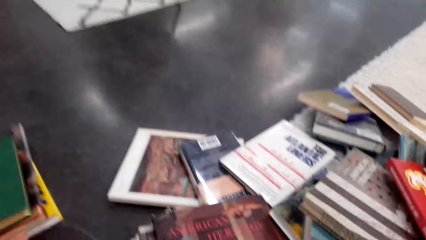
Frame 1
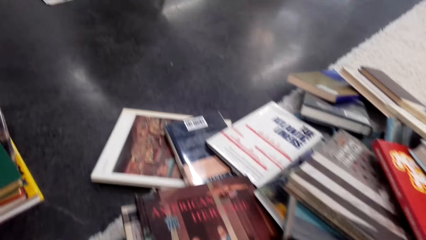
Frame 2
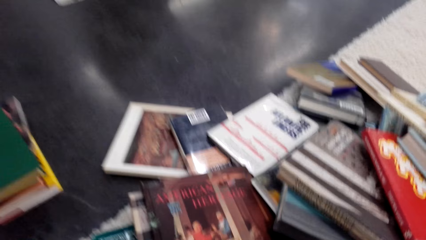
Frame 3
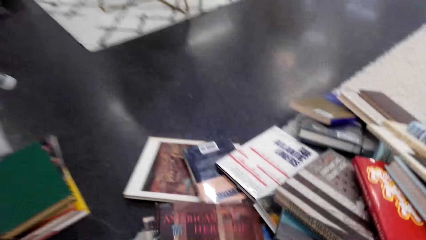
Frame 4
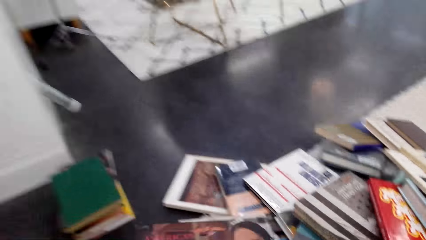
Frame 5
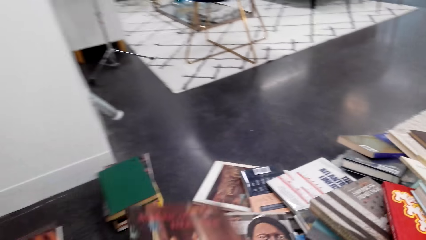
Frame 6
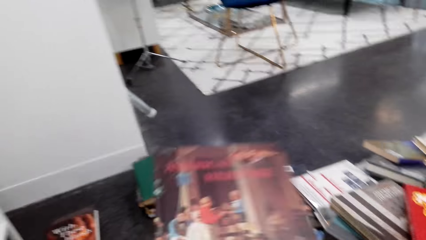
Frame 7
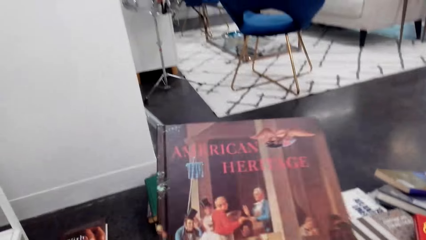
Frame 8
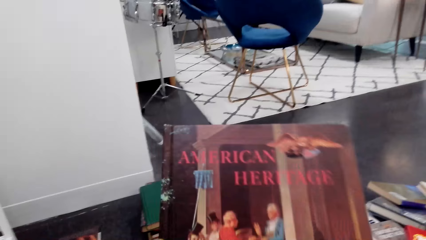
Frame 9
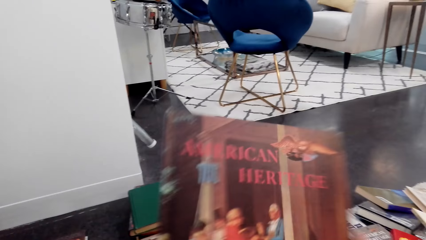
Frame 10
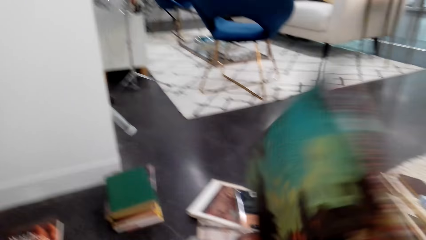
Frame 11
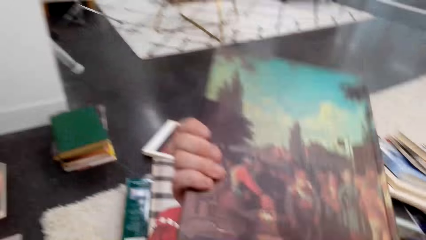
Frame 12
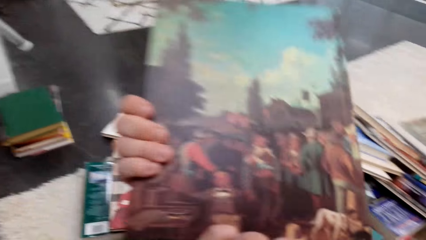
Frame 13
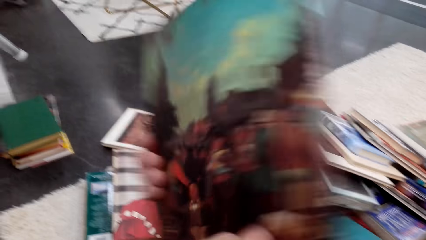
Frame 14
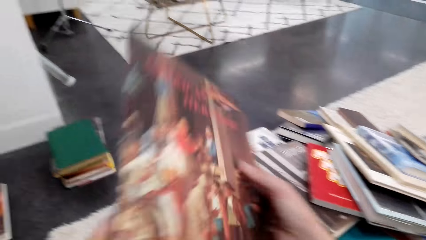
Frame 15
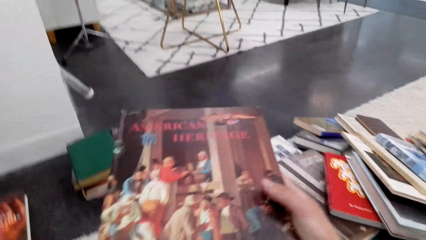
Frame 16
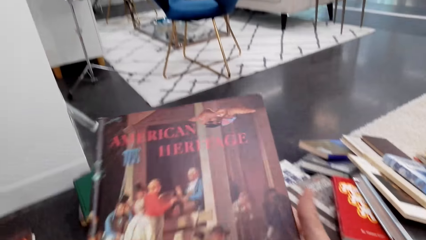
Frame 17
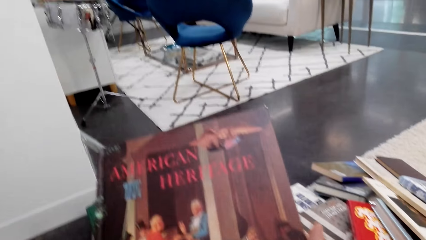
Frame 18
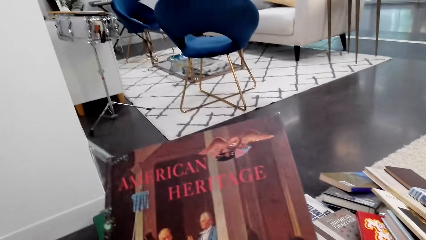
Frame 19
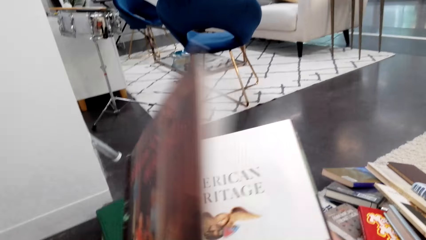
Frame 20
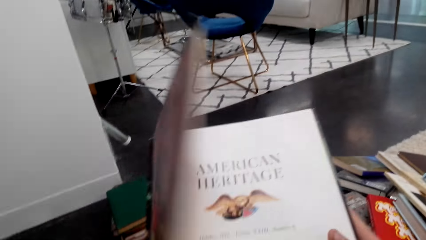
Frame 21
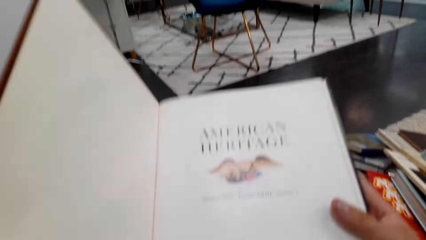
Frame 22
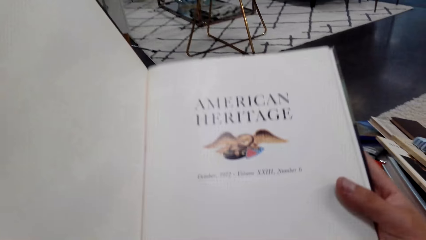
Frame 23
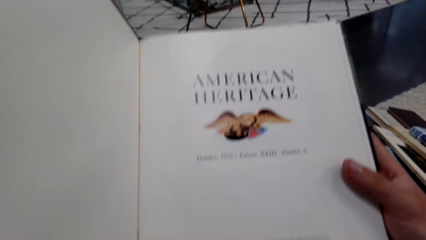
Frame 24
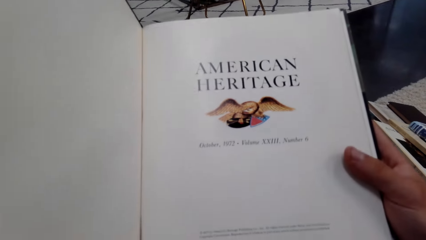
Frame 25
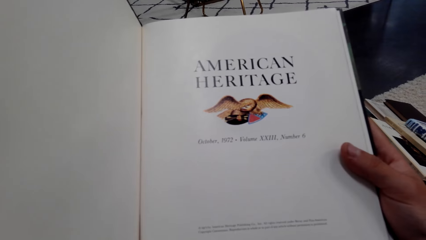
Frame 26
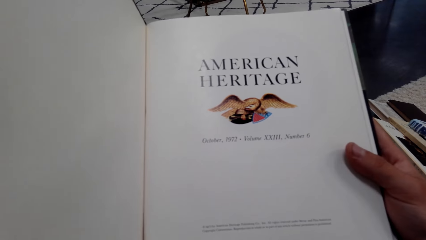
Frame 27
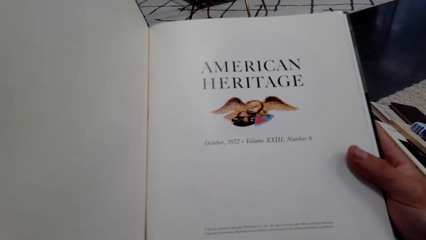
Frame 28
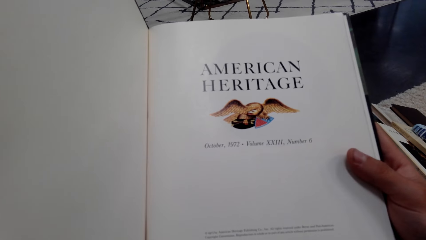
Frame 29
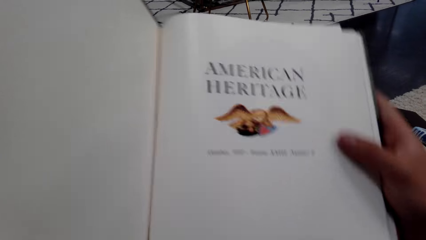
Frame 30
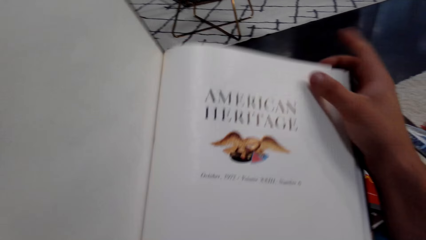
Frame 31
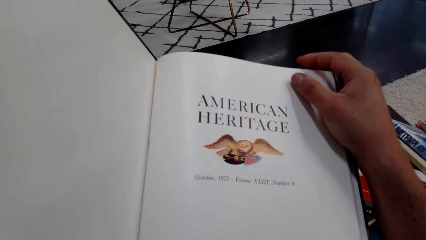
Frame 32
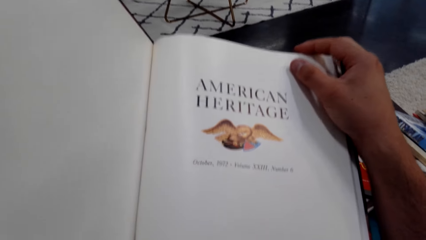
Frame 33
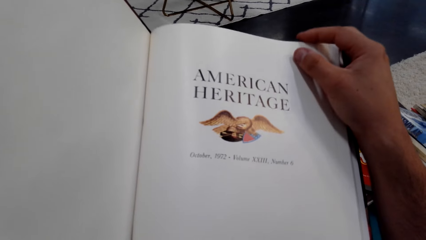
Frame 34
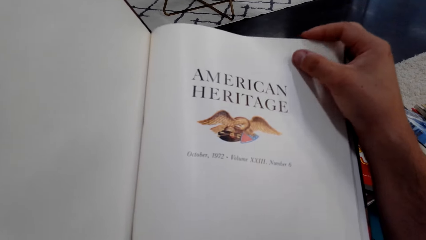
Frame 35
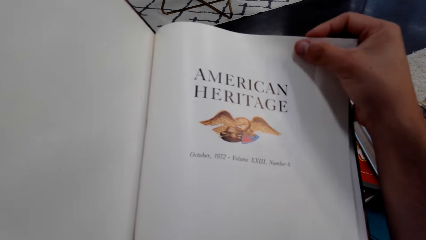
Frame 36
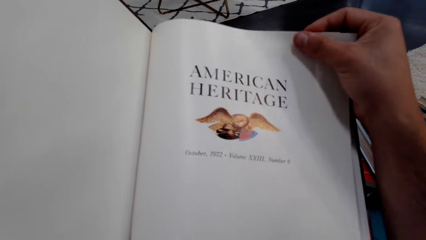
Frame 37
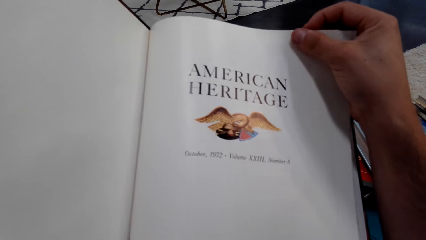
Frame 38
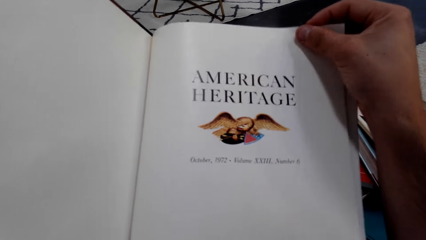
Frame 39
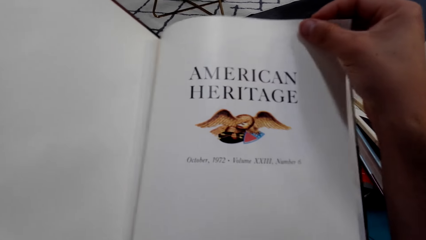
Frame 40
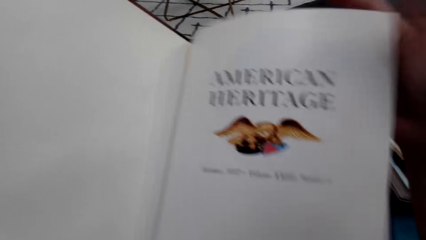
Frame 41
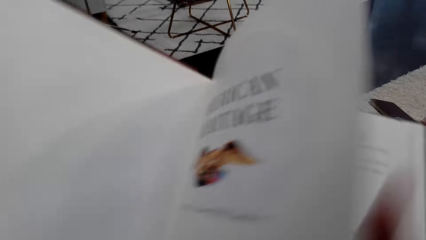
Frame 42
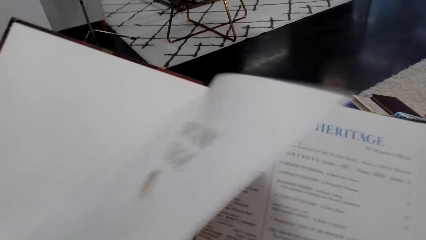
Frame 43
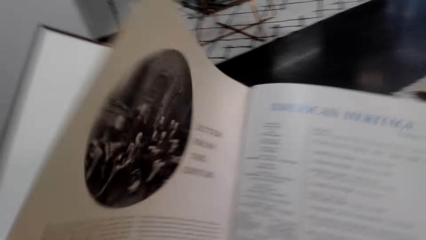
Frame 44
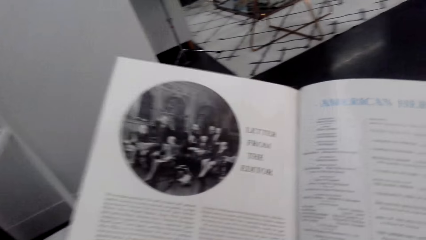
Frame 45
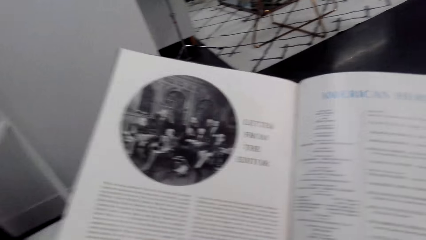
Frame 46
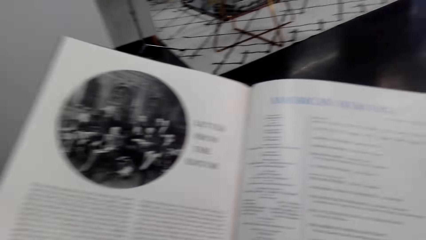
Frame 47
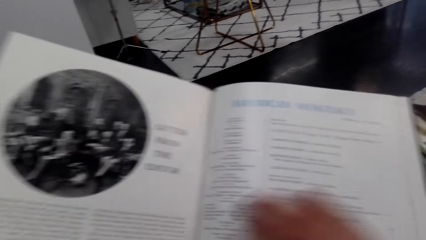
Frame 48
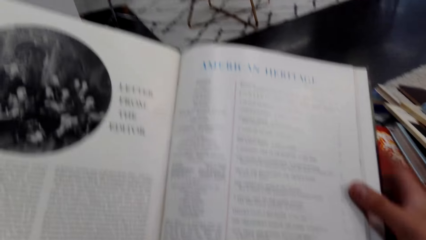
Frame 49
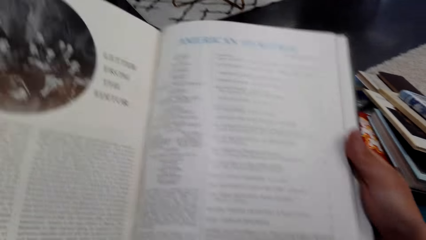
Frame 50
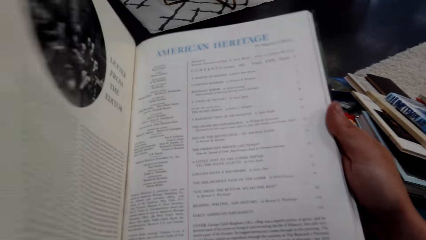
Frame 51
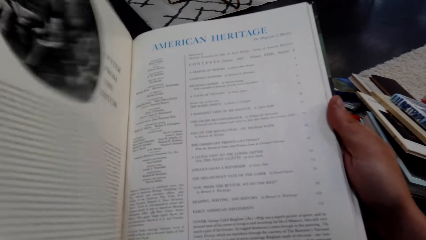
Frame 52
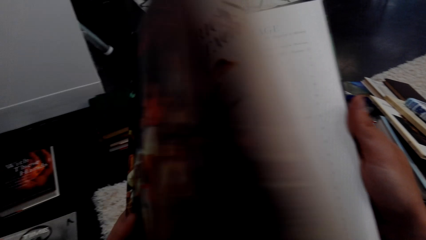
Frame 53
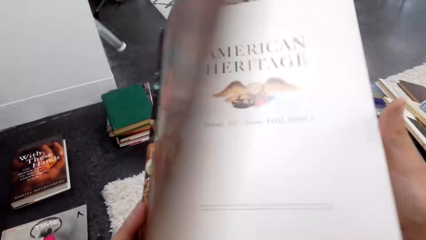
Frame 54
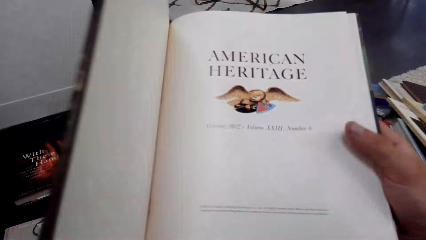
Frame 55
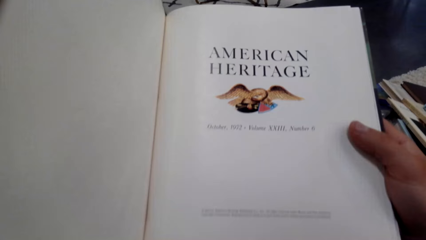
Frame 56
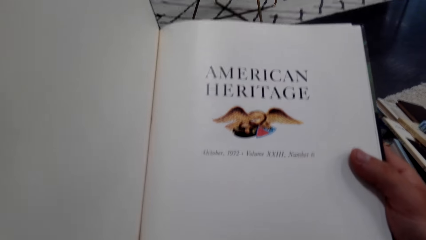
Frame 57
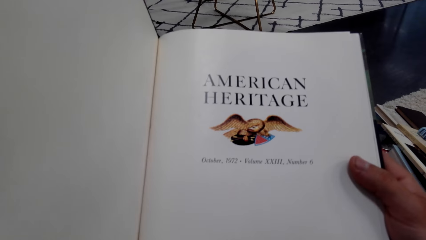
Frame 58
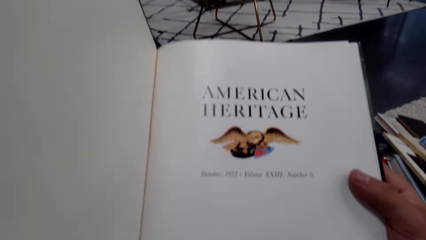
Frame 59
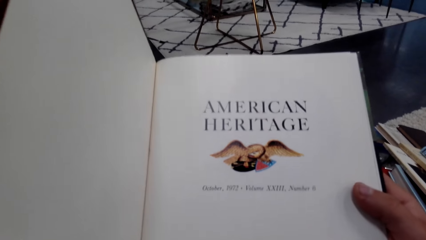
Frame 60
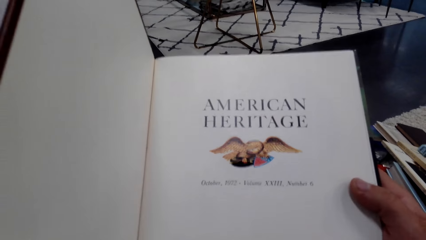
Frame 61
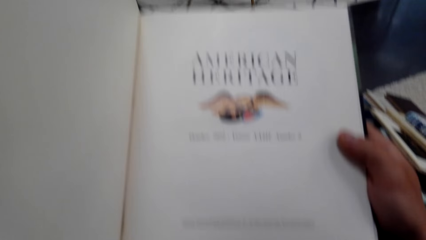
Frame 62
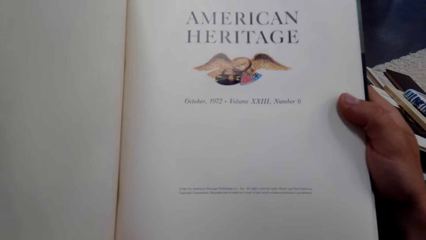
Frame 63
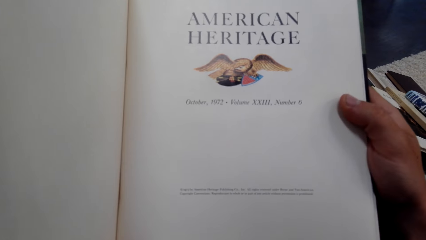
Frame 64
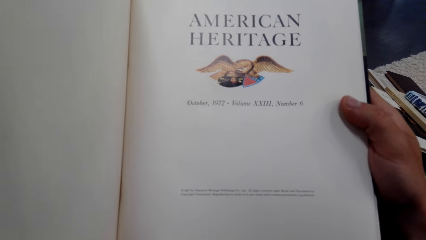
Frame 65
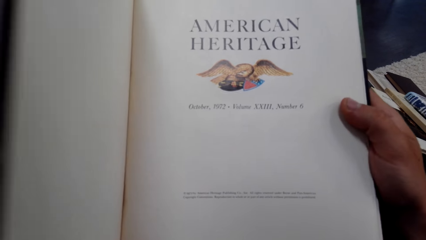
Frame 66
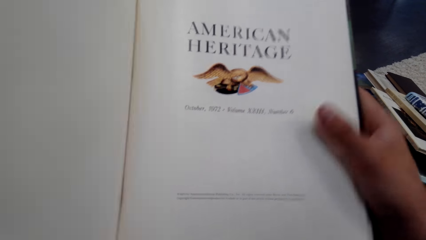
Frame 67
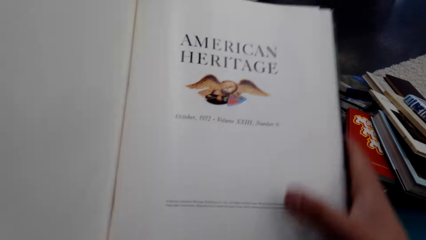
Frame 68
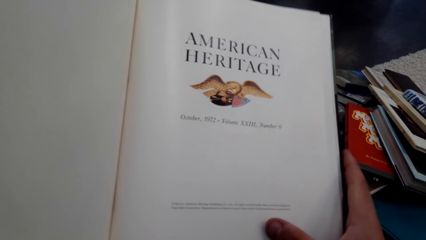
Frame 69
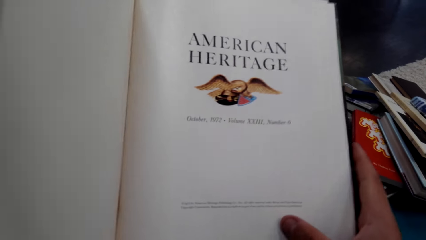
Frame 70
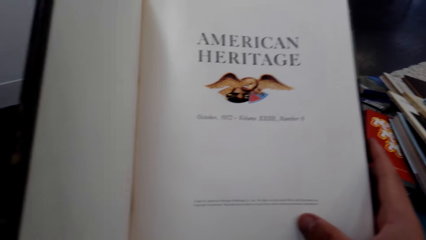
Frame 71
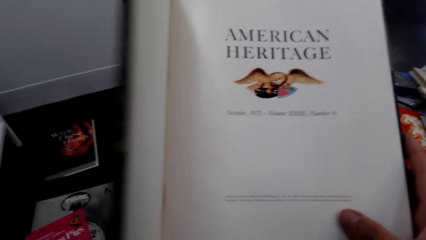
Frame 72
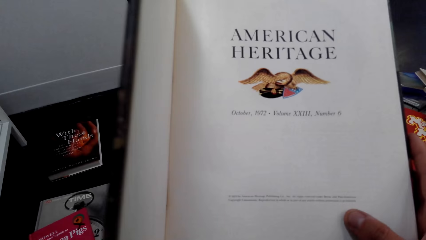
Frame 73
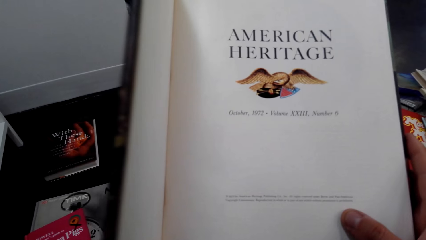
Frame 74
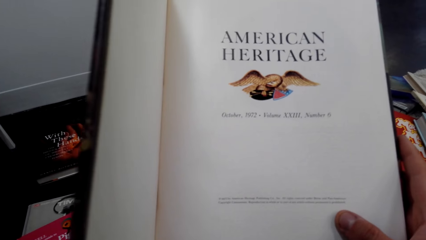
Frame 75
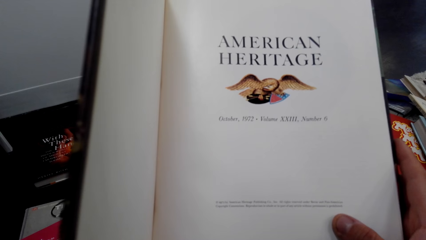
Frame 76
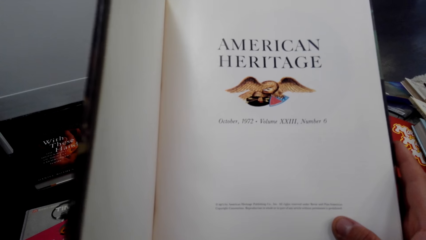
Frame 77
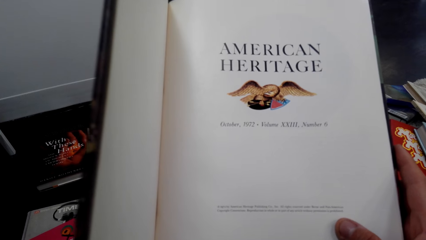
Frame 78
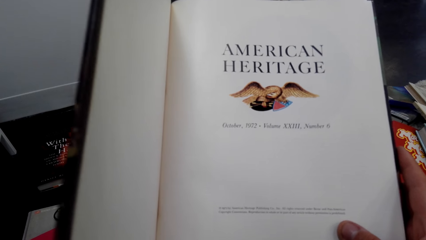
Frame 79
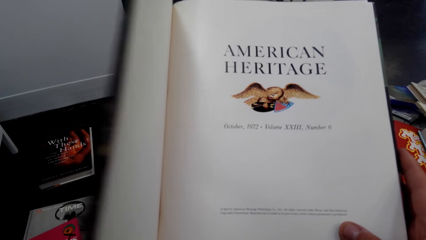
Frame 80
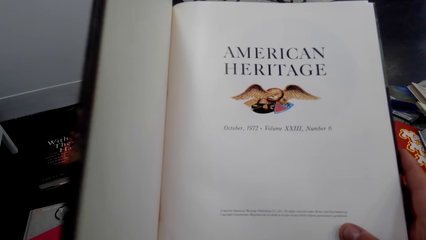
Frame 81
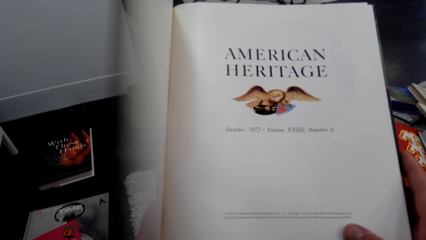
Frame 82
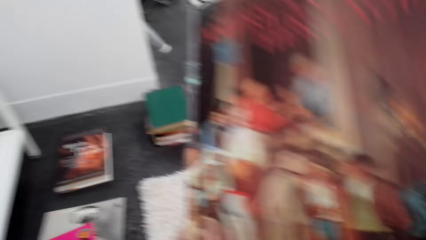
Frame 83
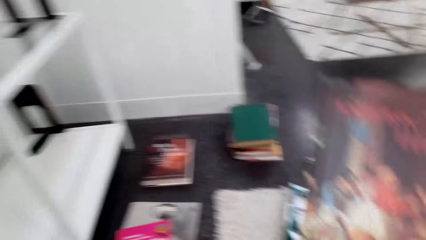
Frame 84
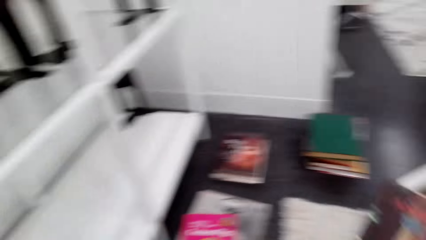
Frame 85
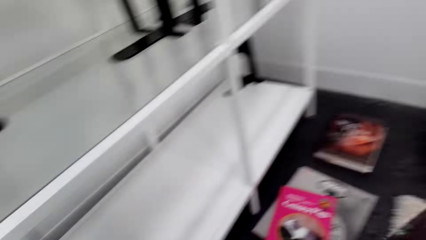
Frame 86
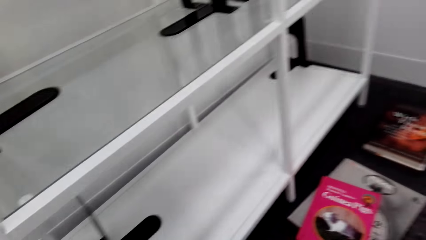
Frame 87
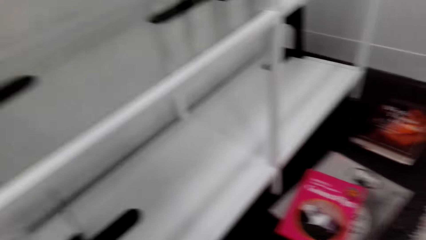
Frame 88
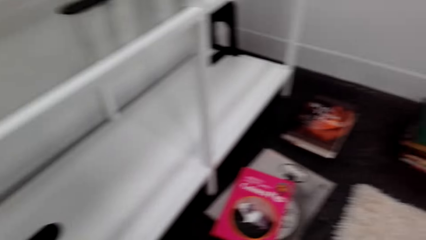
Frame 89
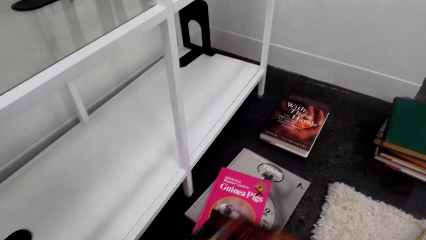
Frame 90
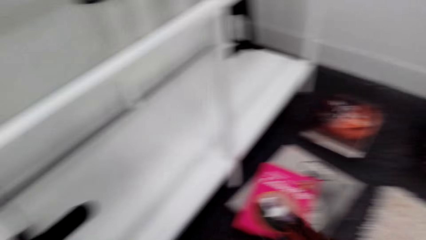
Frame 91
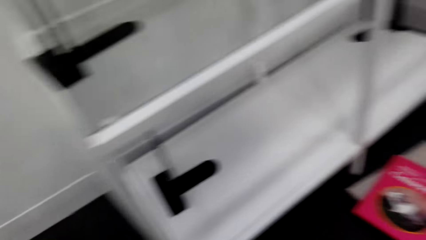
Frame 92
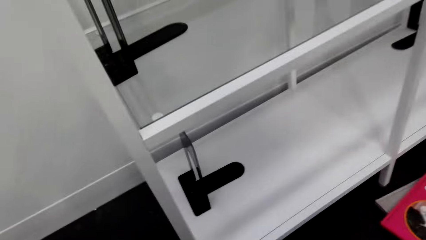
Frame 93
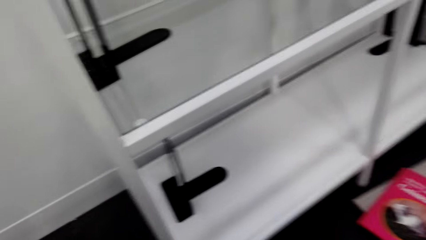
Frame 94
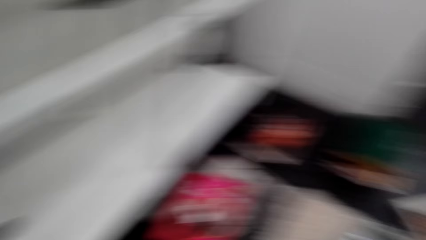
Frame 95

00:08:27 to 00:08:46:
The camera wearer picks up a book. They turn the book. They open the novel book. They flip a page of the book. They flip a page of the book again. They close the book.
